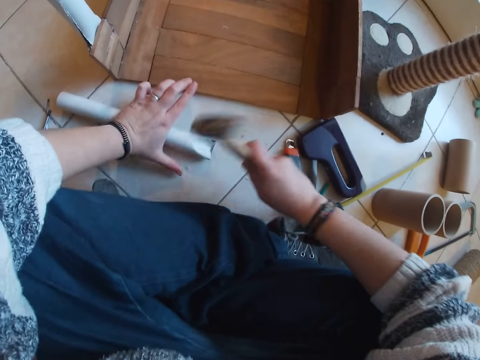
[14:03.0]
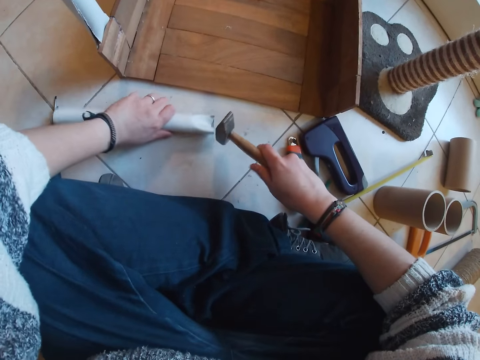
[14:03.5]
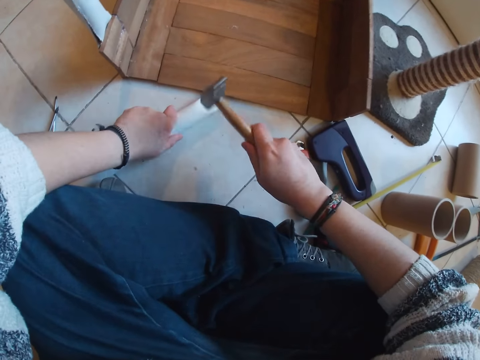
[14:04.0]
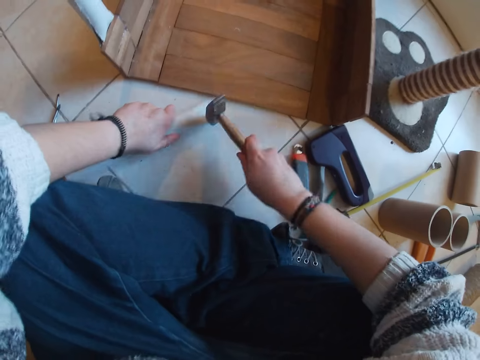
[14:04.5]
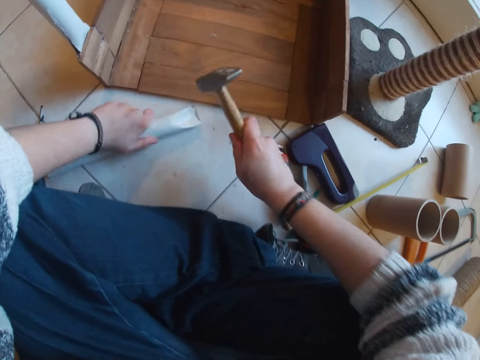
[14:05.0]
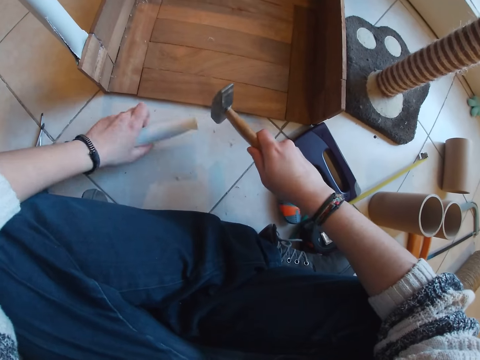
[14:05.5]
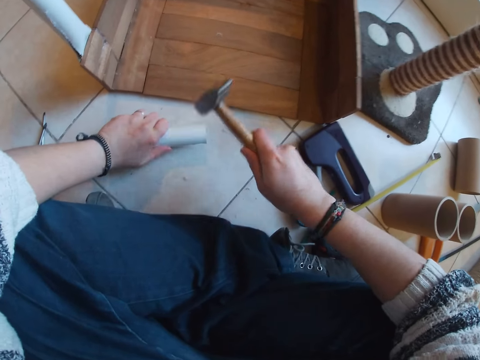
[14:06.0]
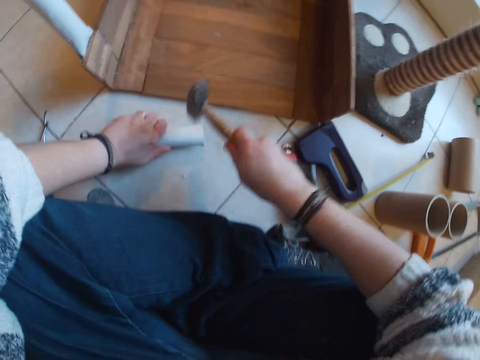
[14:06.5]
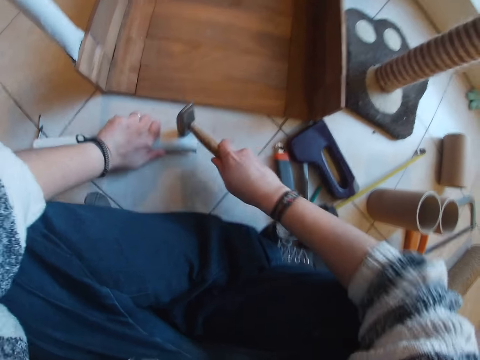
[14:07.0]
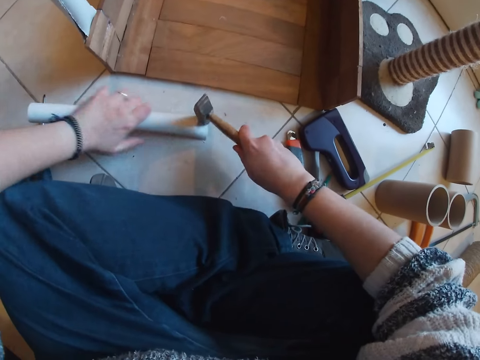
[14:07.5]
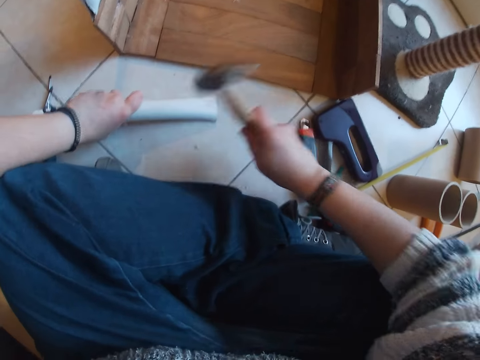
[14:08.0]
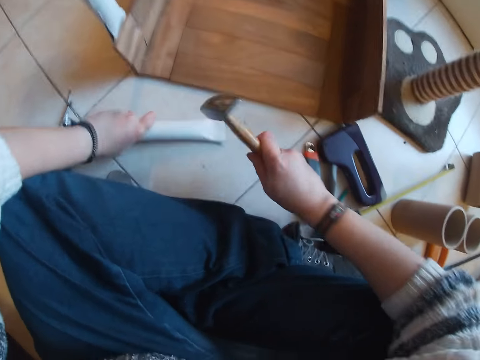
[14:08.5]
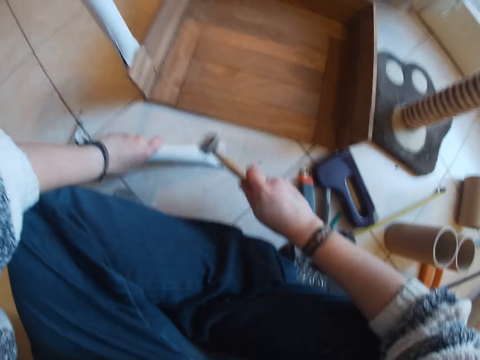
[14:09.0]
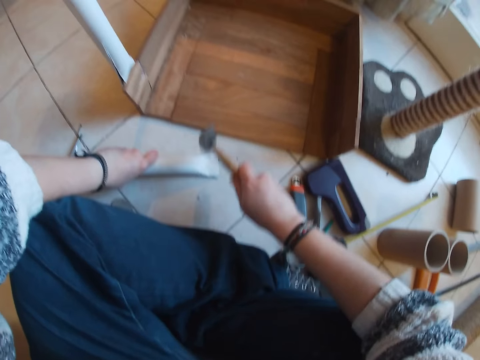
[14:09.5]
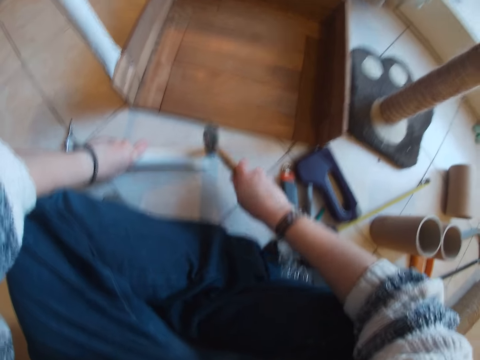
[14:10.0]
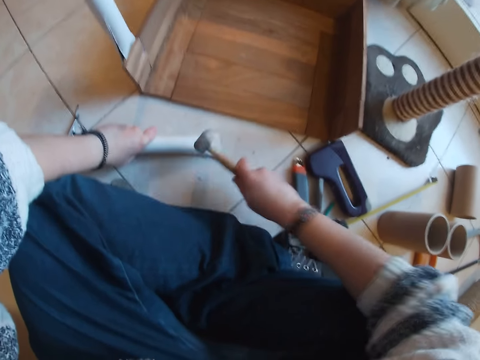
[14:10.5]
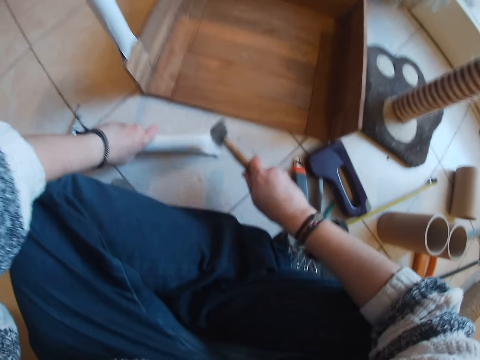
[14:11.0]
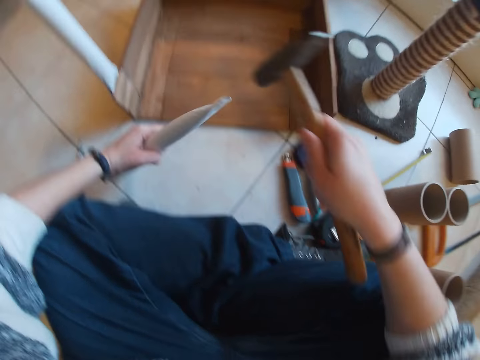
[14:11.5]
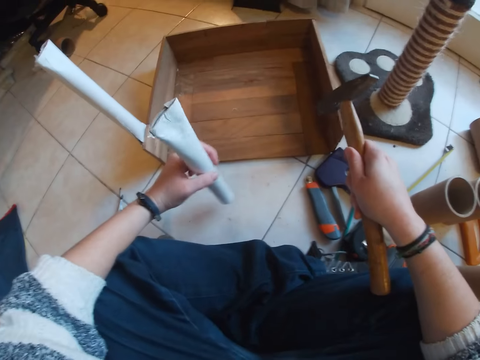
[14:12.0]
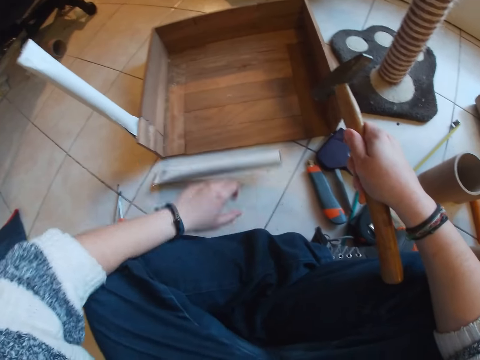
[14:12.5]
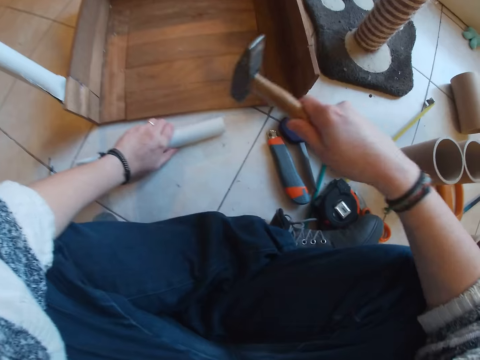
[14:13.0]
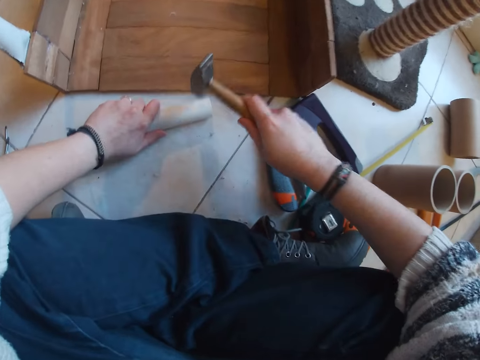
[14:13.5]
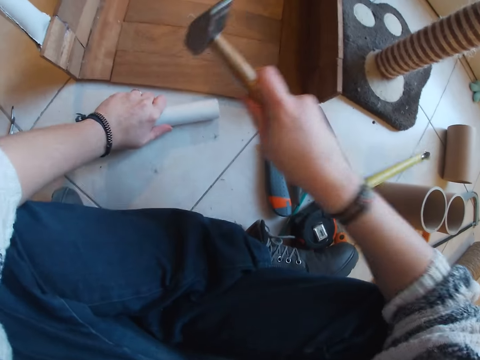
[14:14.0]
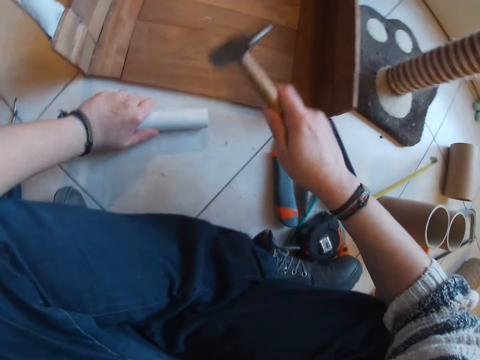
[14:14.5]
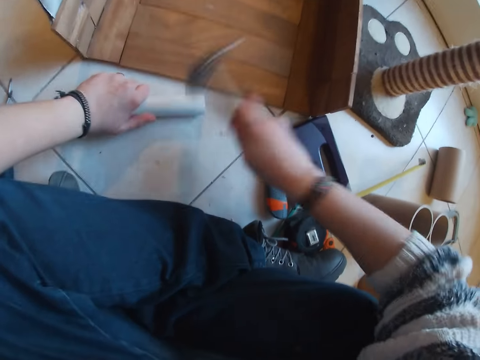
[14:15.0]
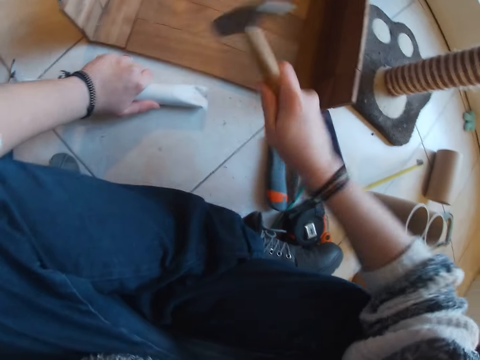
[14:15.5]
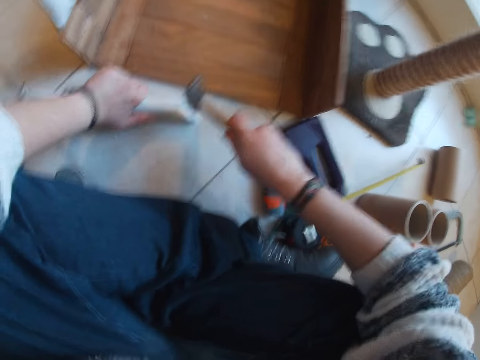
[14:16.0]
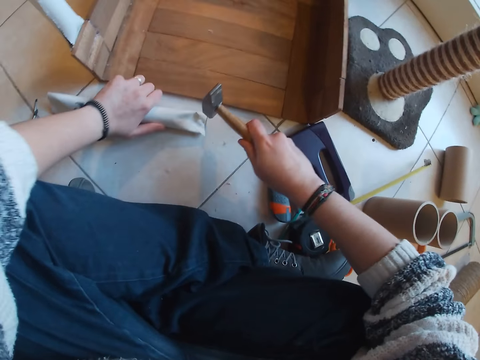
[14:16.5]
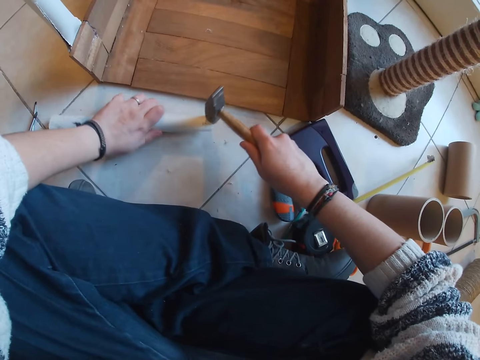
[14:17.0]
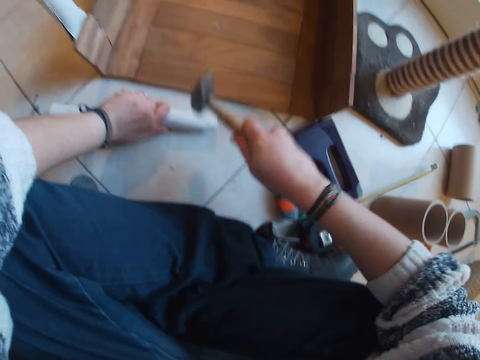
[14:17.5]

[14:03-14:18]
The camera wearer holds the pipe in the left hand. He flips the second pipe with his left hand. He drops a pipe on the floor. He hits the second pipe with the hammer in his right hand.

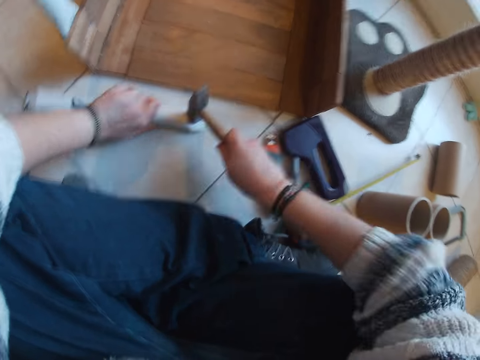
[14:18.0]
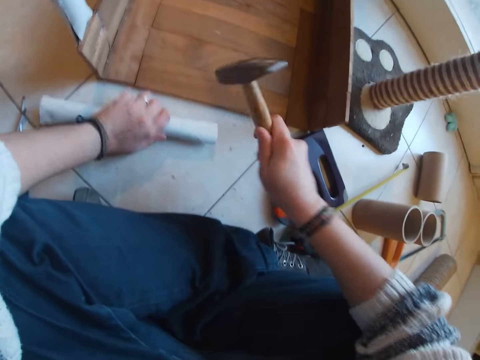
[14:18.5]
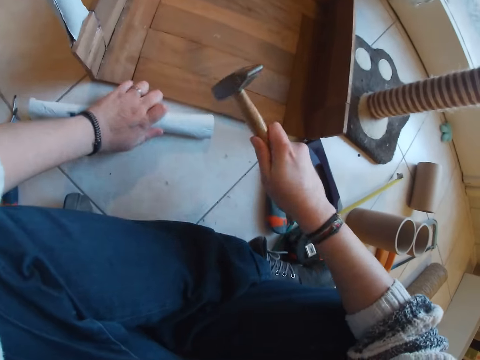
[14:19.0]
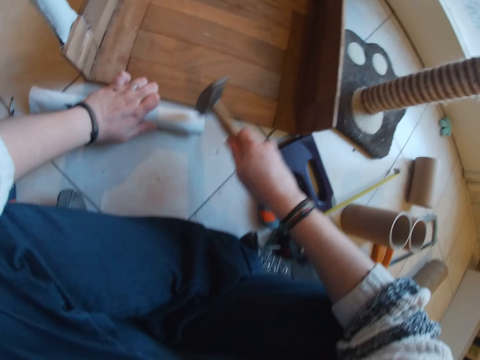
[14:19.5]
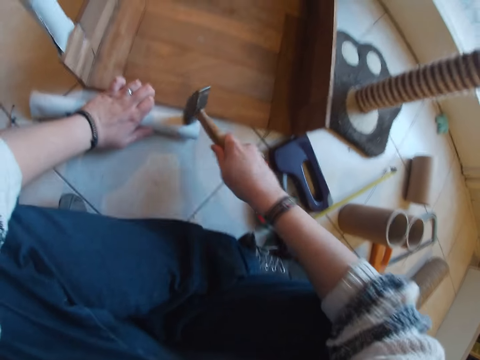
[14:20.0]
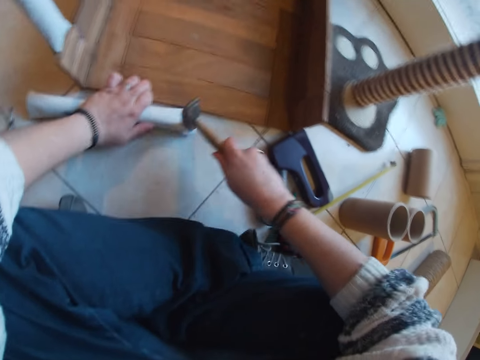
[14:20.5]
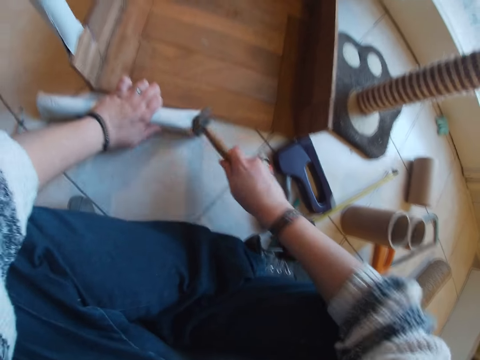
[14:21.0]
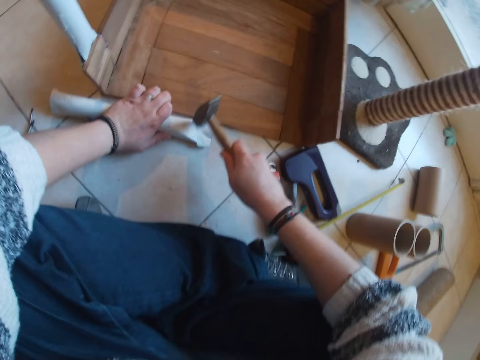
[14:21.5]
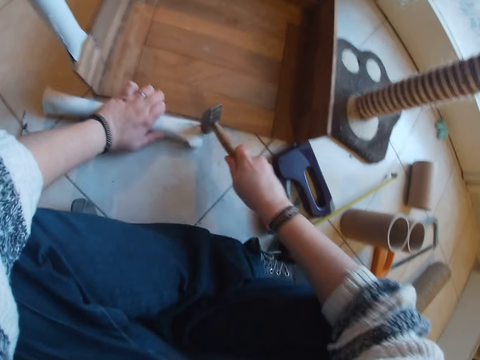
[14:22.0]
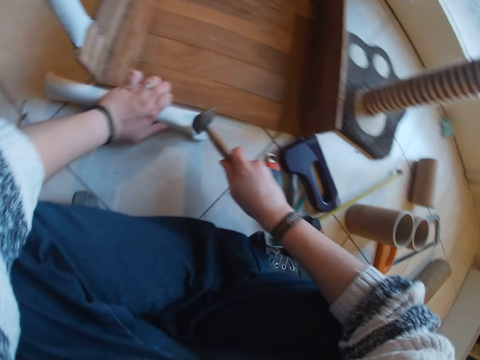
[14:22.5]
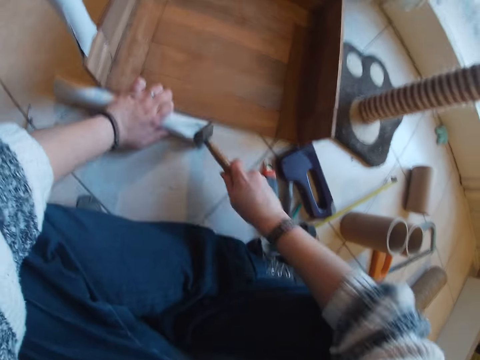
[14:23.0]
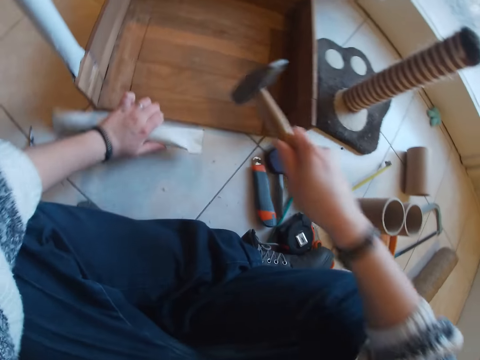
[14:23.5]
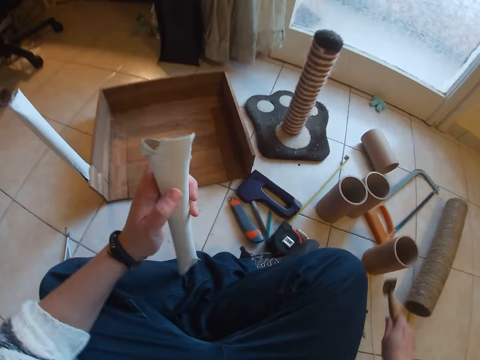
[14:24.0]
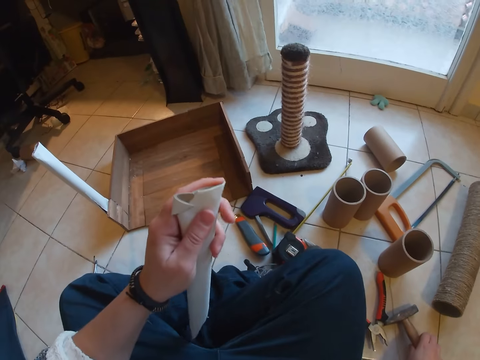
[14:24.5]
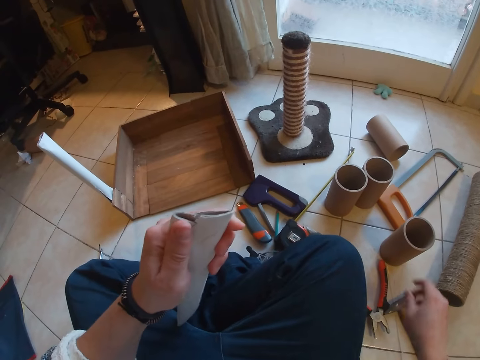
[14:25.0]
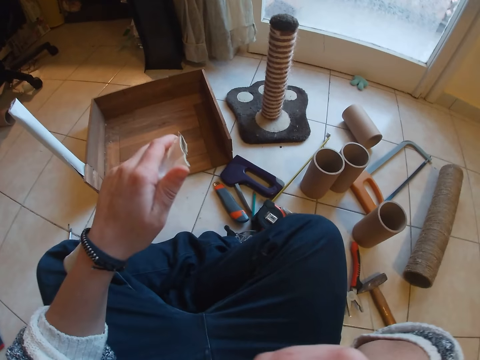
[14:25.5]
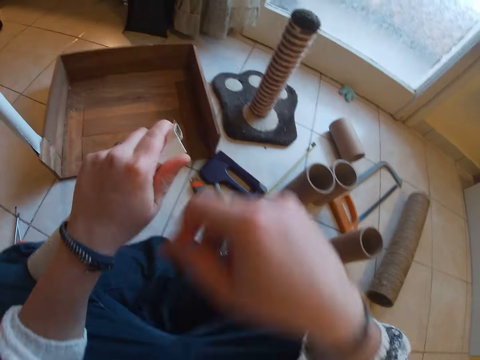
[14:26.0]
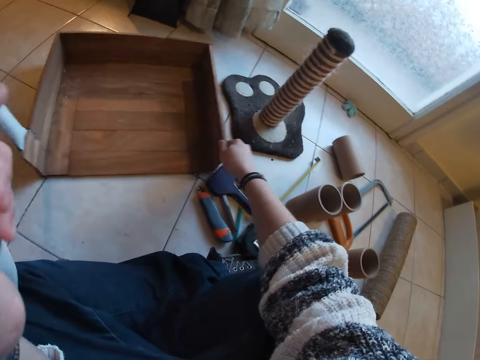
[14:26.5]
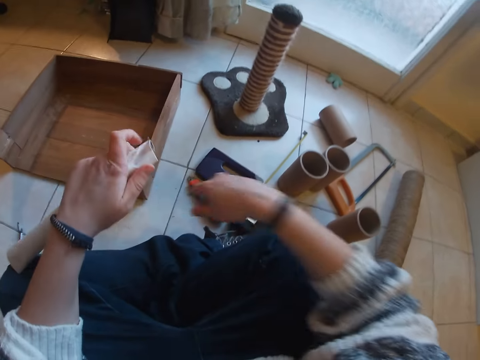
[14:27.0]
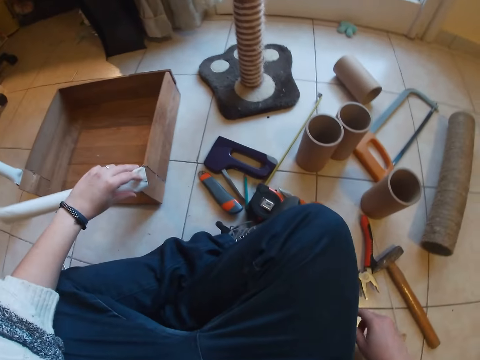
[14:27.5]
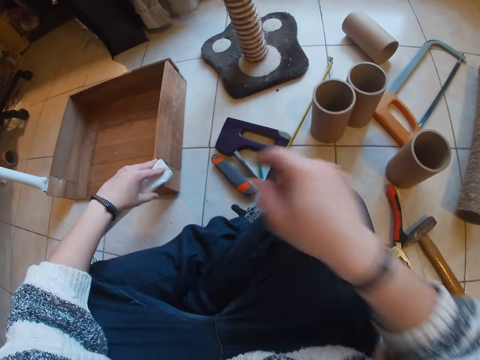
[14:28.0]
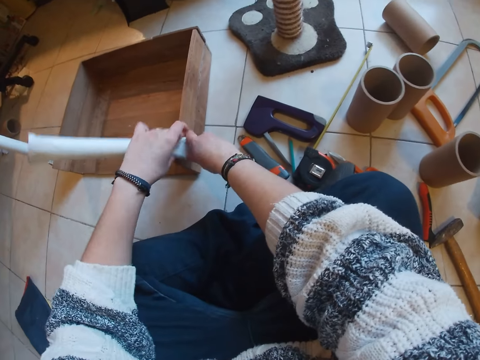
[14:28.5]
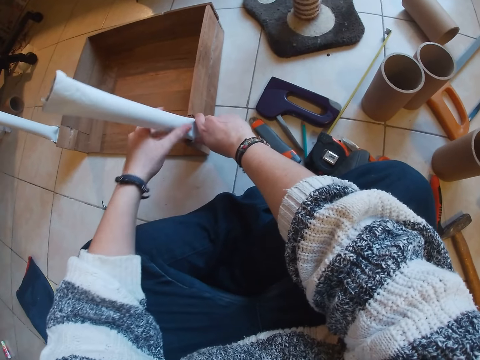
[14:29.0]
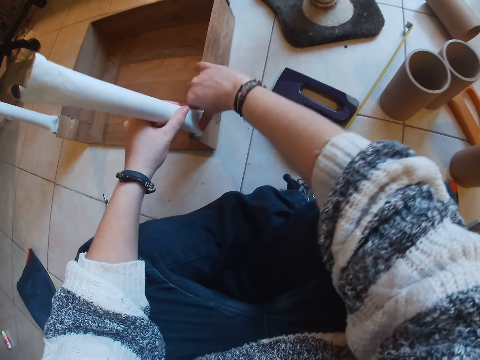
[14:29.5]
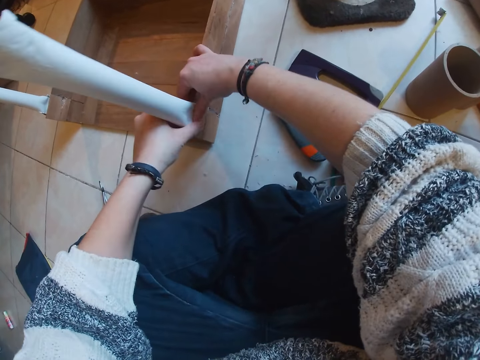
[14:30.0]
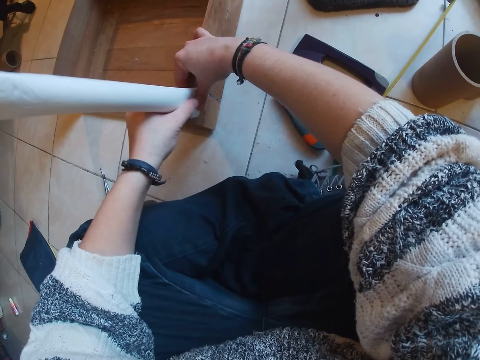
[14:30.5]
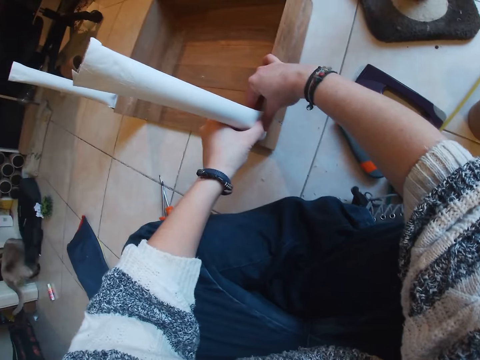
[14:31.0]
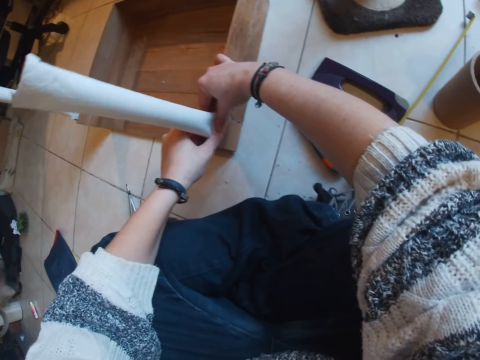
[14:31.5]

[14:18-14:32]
The camera wearer lifts the second pipe with his left hand. He holds the pipe in the left hand. He places the hammer on the floor with his right hand. He presses the edge of the second pipe with his left hand. He drags the wood aside on the floor with his right hand. He places the second pipe close to the right side of the wood with his hands.
